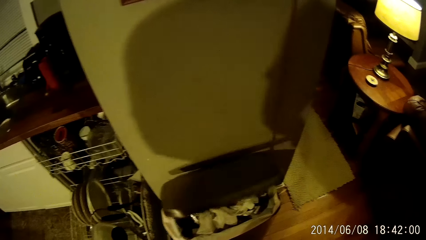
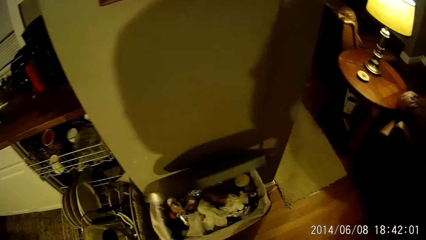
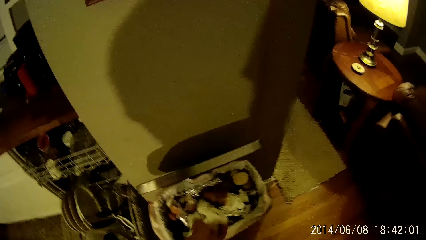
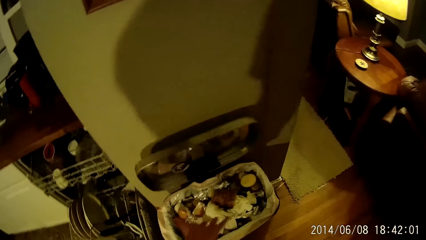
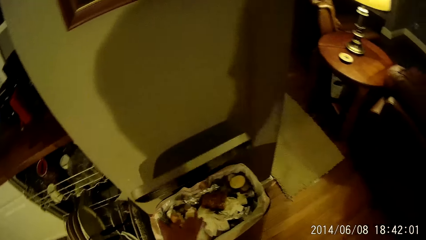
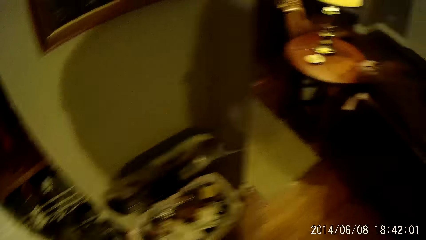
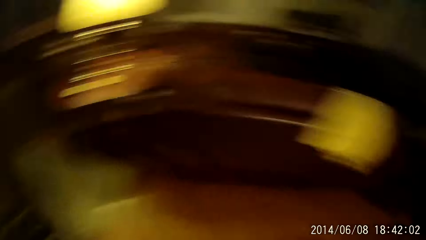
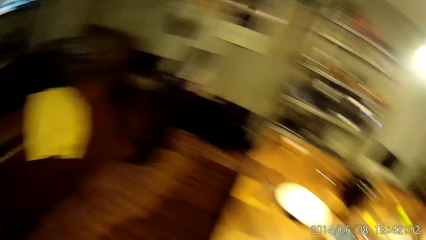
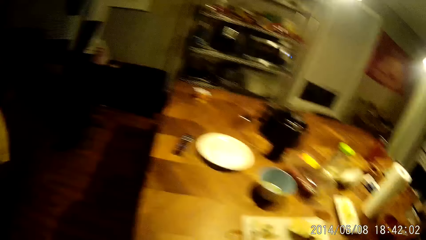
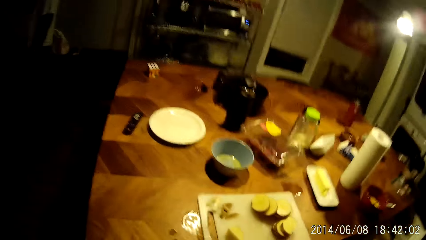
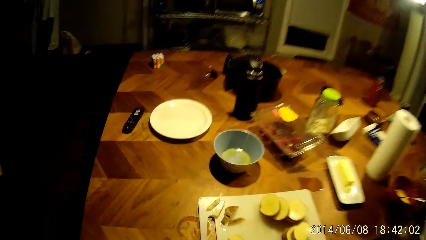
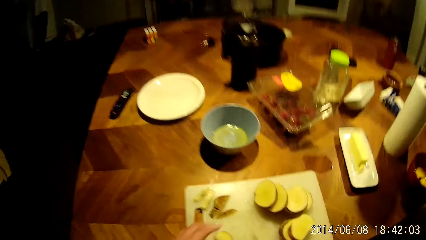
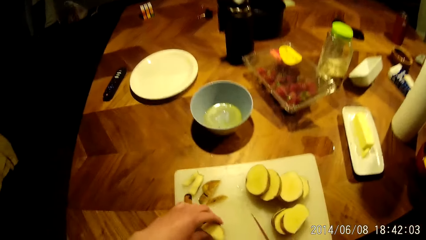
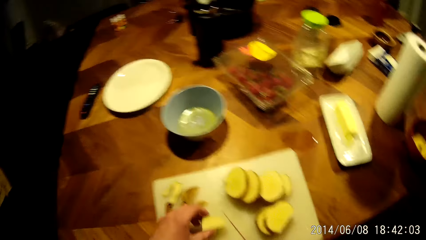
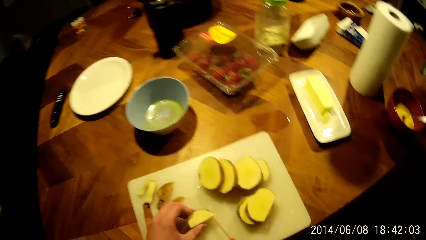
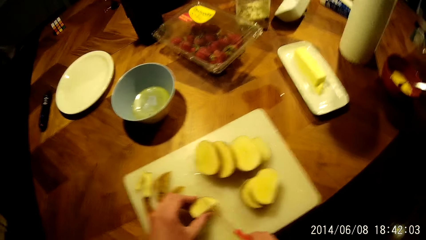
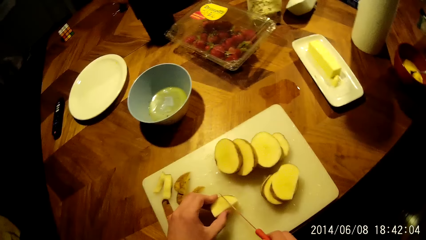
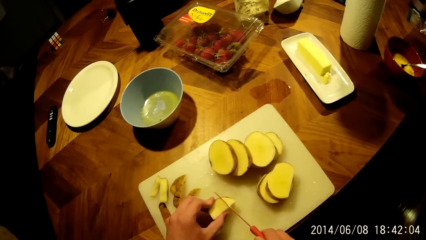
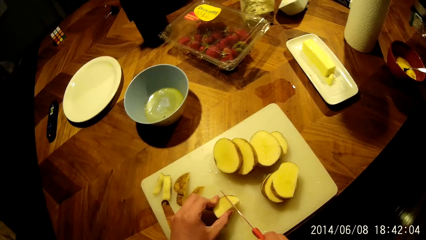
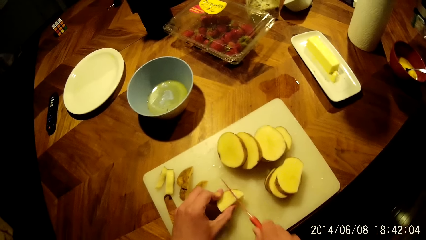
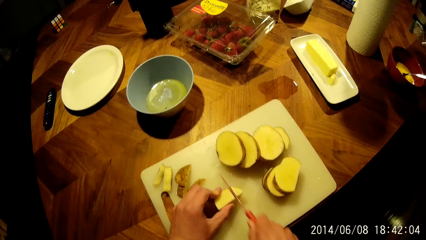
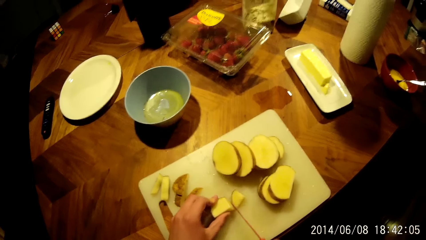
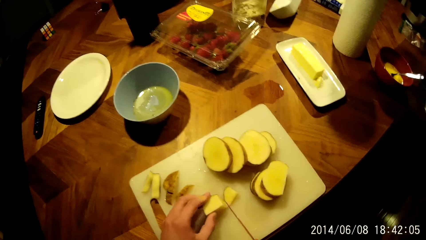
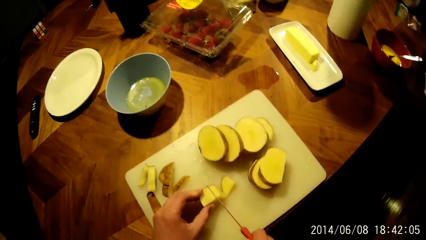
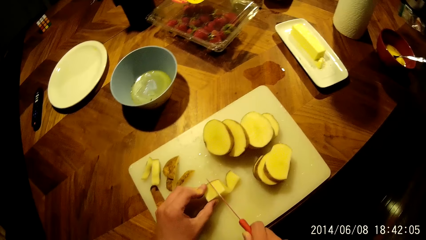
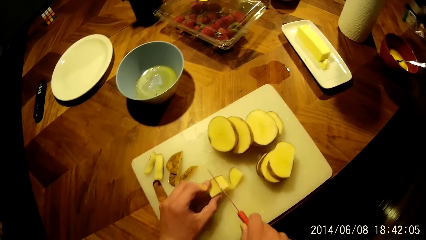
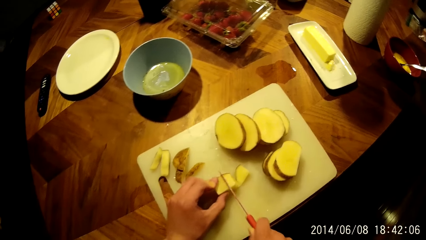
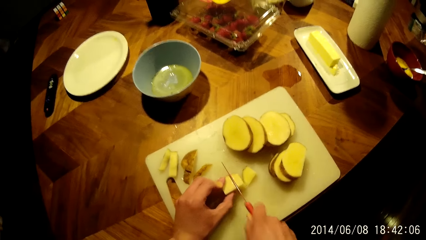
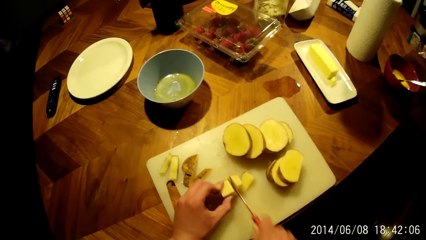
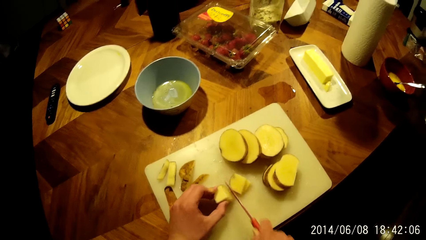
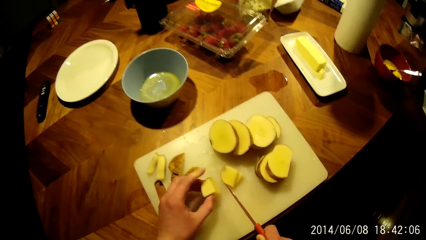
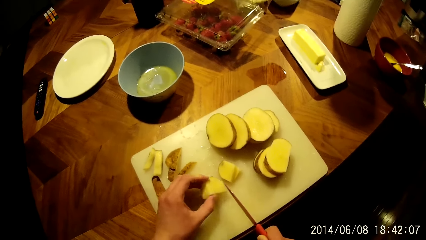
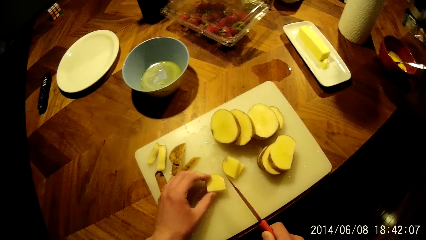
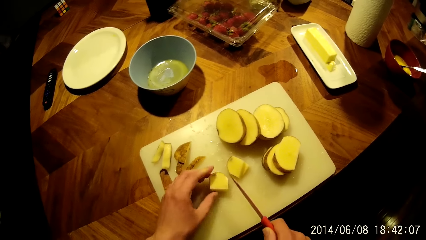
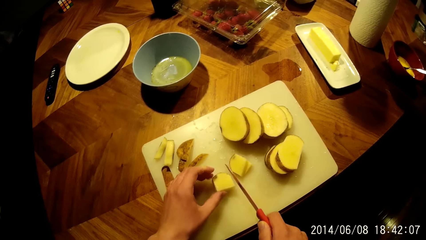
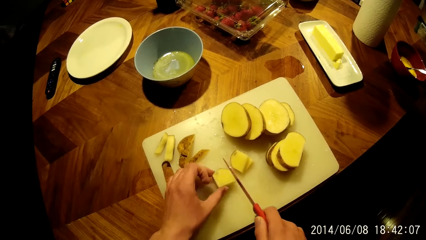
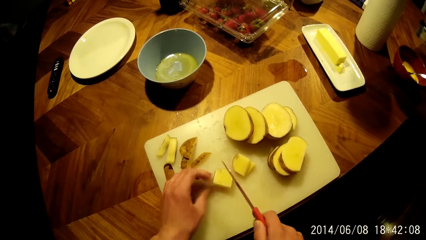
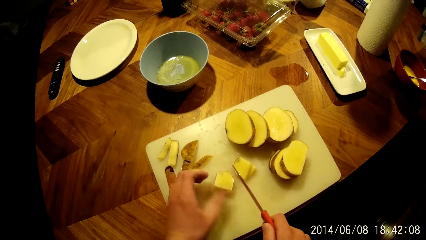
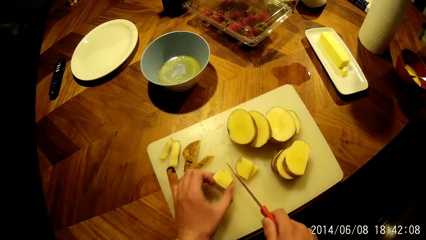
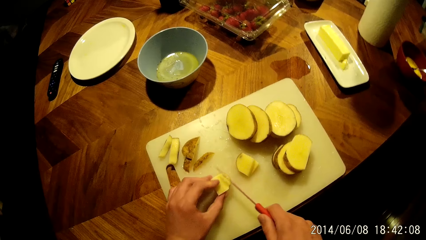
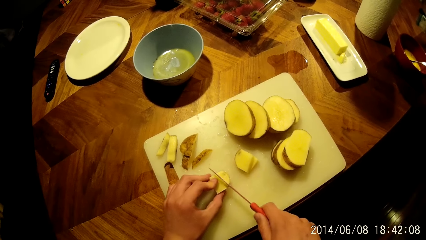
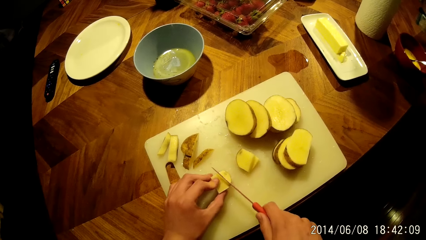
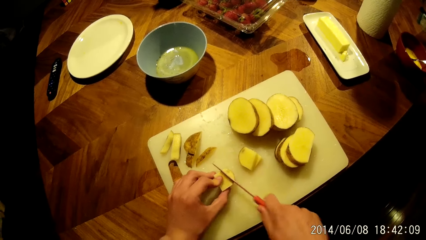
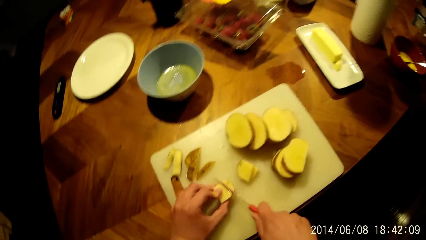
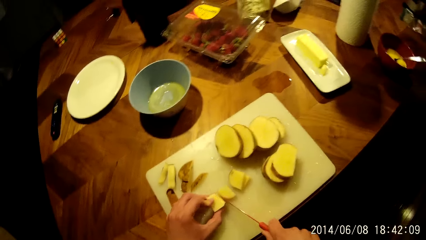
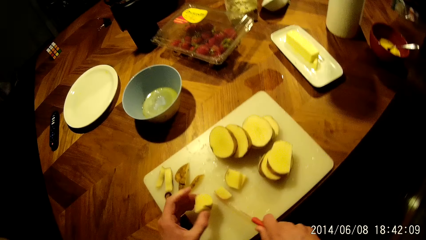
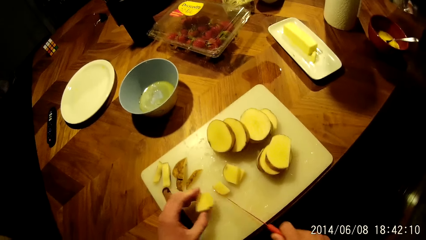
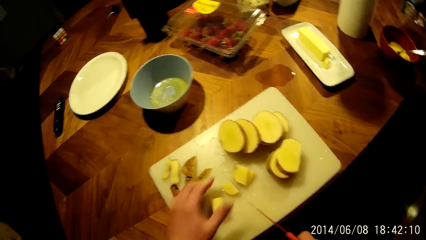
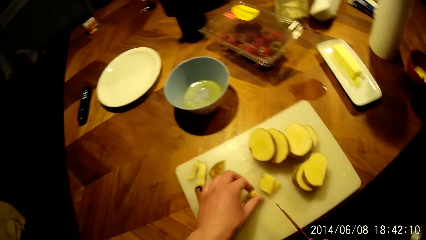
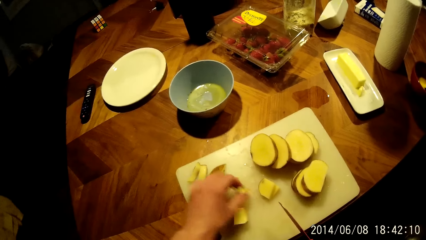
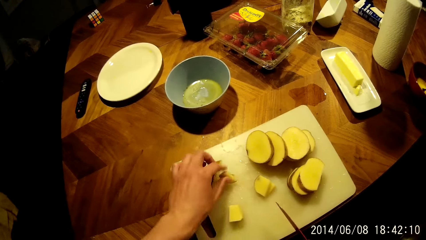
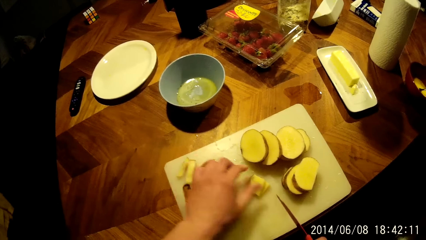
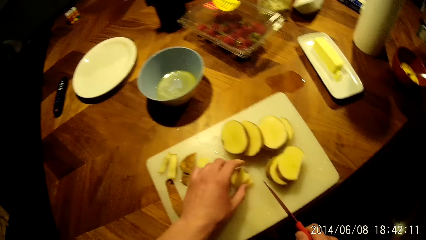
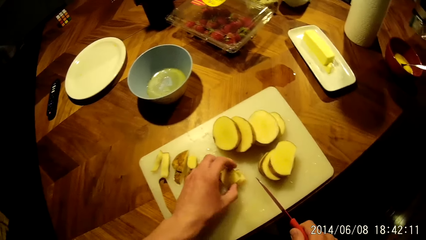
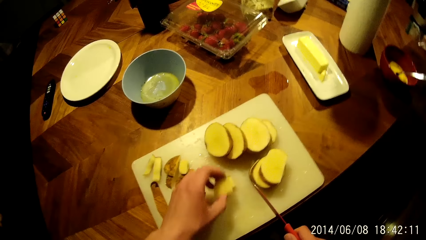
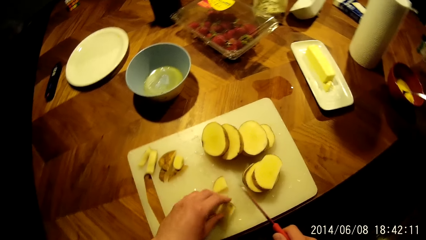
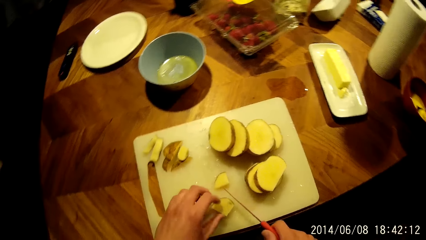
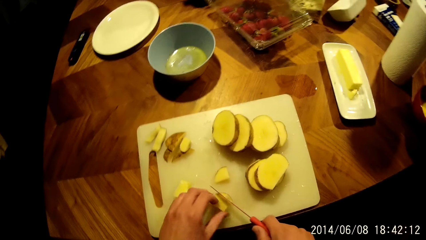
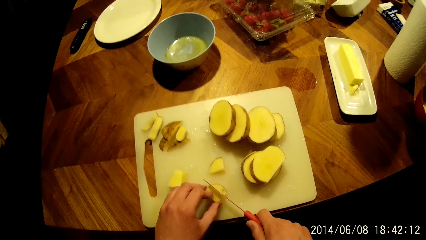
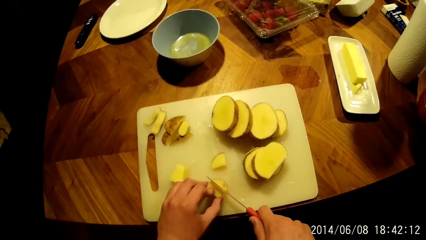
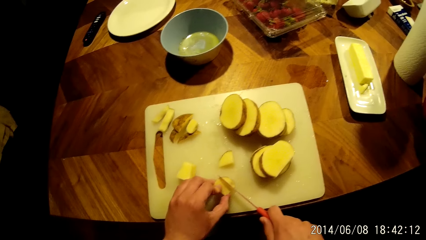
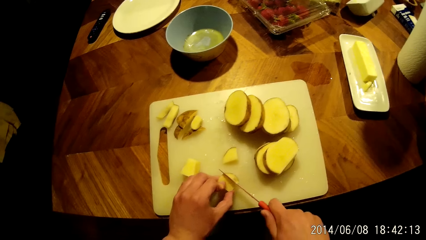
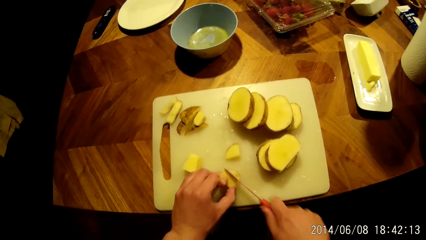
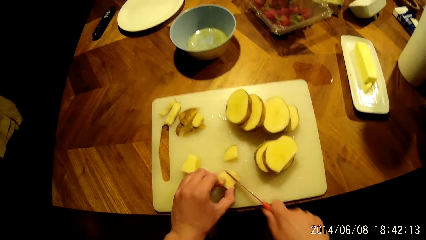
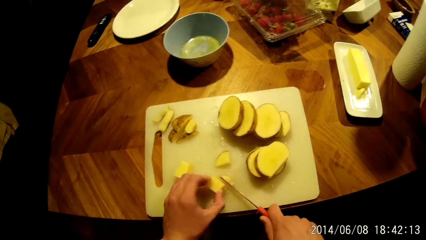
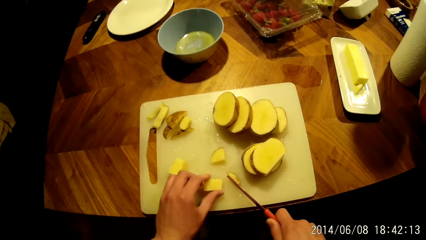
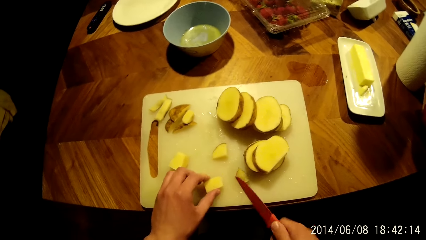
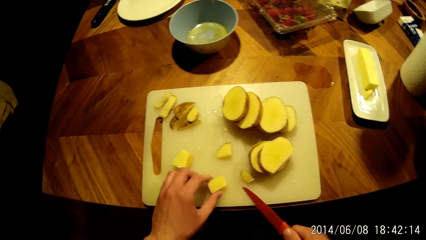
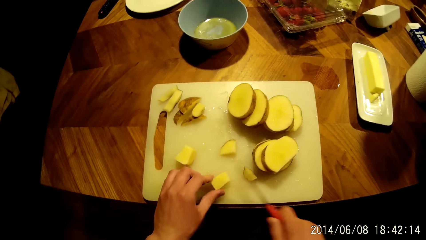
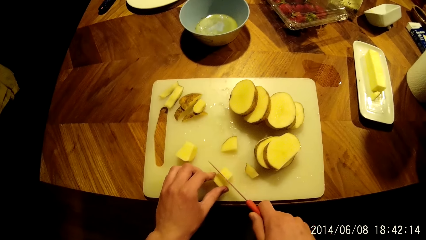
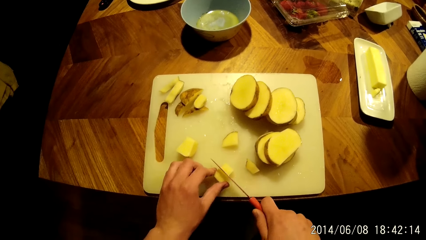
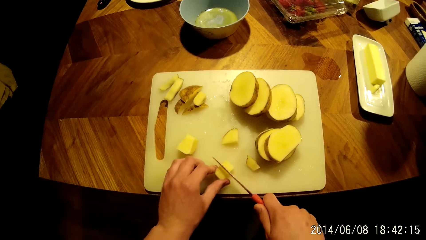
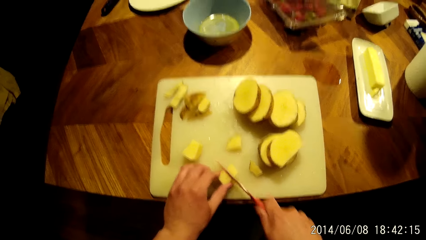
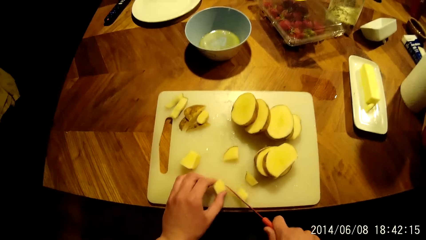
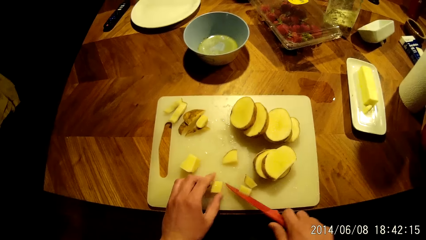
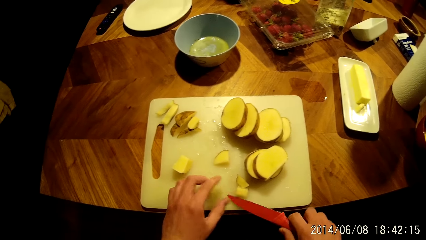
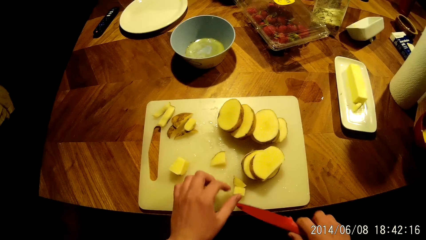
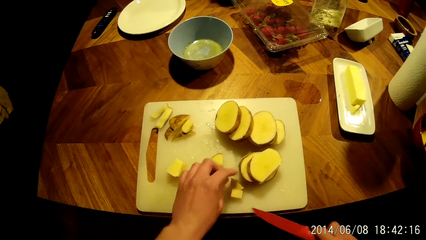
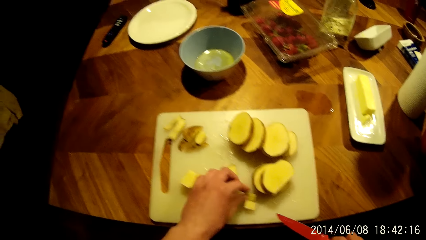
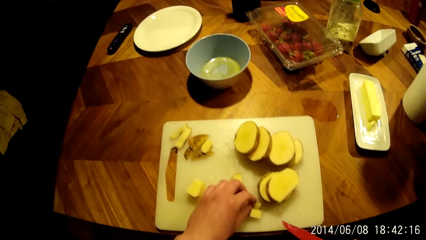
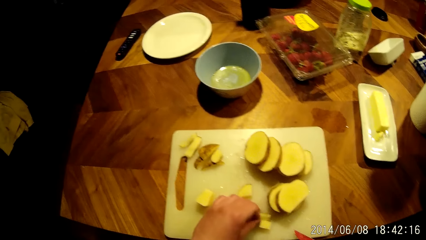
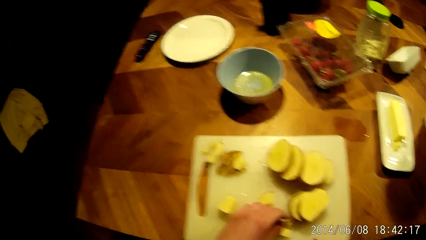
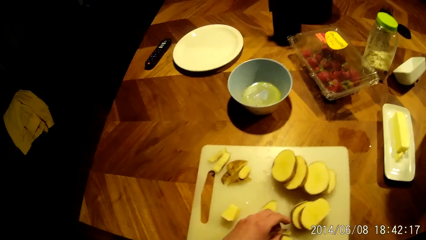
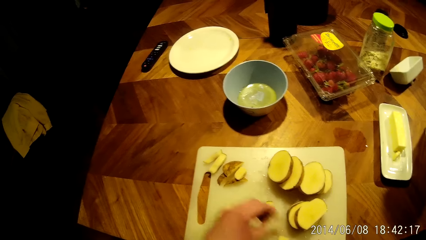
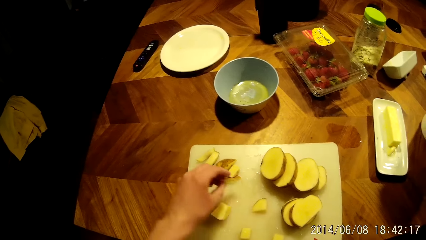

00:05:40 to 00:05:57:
The camera wearer opens the dustbin. He throws the pieces of yam in the bin with his left hand. He moves around. He holds the yam or potatoes on the cutting board with his left hand. He cuts the yam on the cutting board with the knife in his right hand. He places the potato slice aside. He slices the potatoes.
